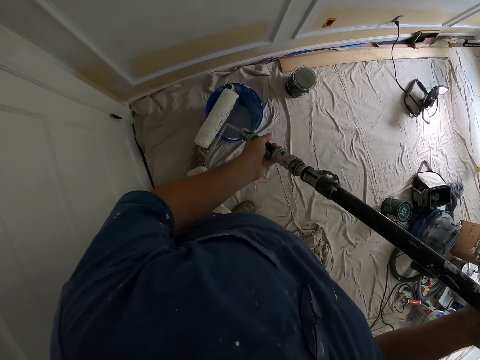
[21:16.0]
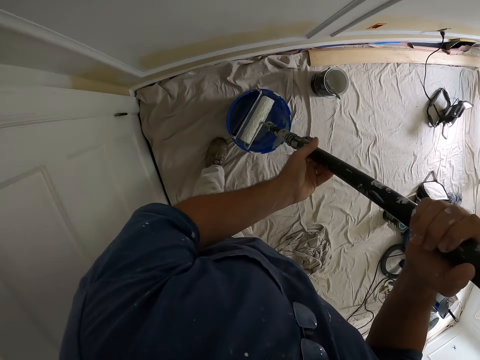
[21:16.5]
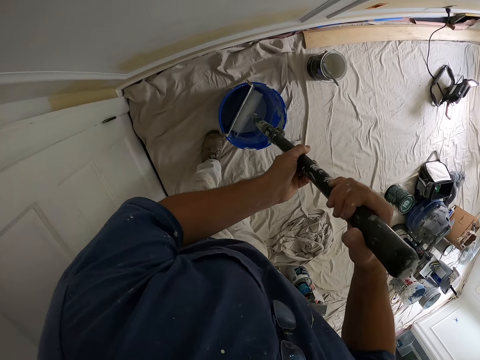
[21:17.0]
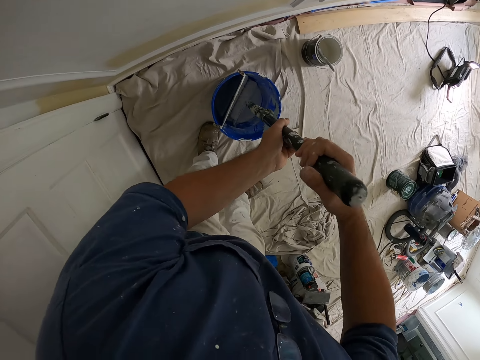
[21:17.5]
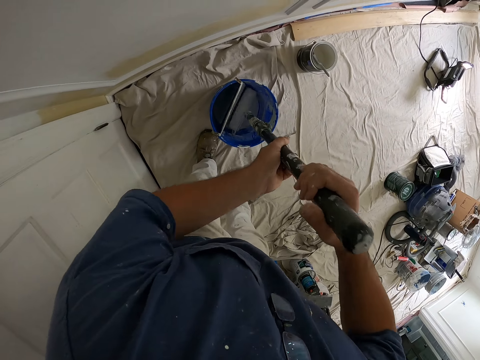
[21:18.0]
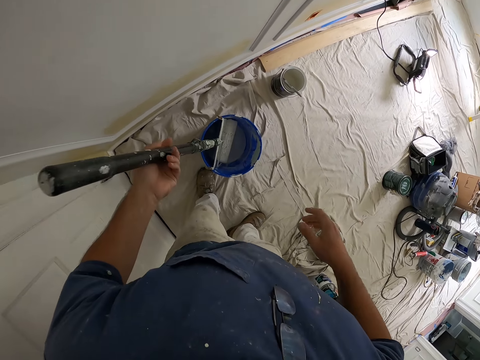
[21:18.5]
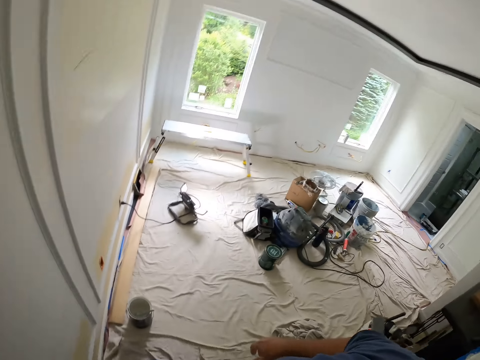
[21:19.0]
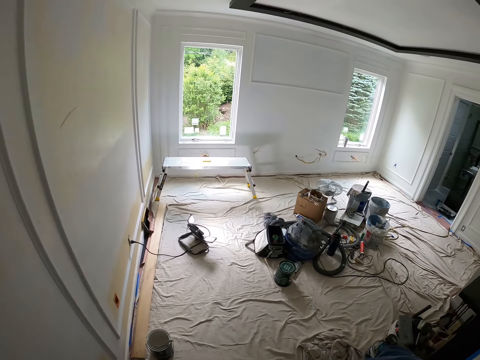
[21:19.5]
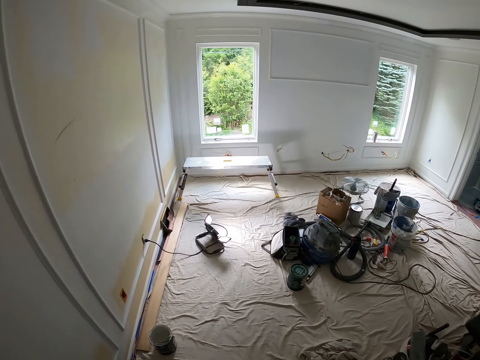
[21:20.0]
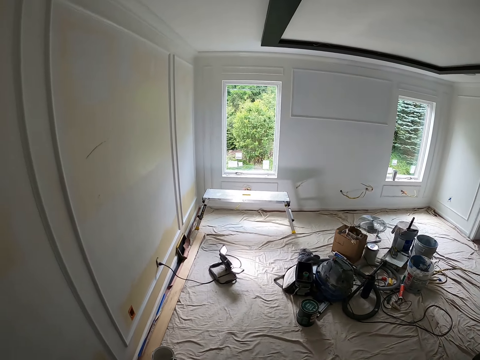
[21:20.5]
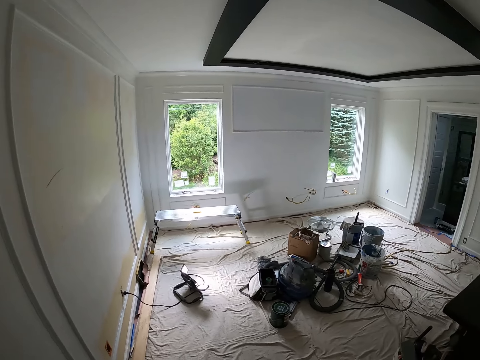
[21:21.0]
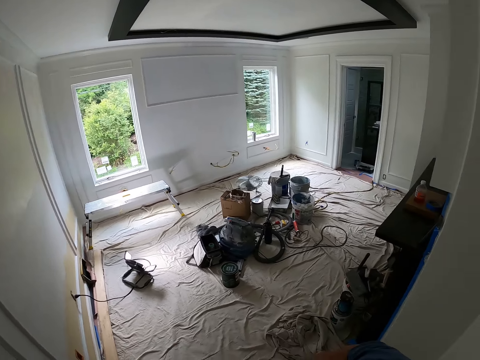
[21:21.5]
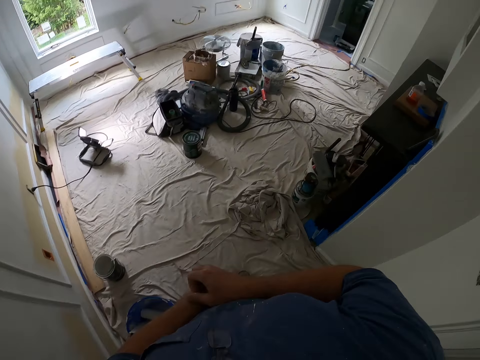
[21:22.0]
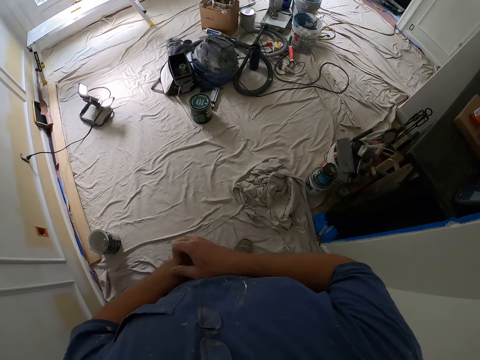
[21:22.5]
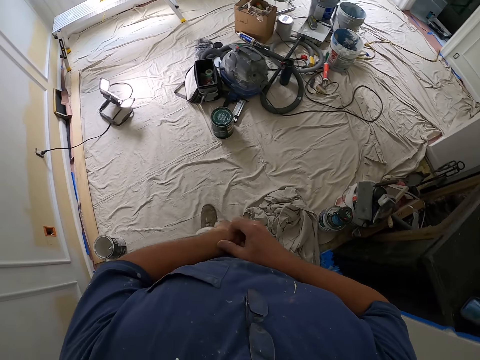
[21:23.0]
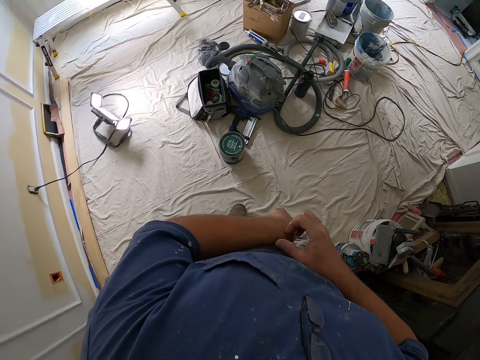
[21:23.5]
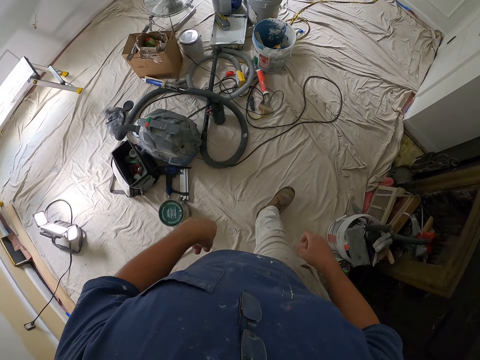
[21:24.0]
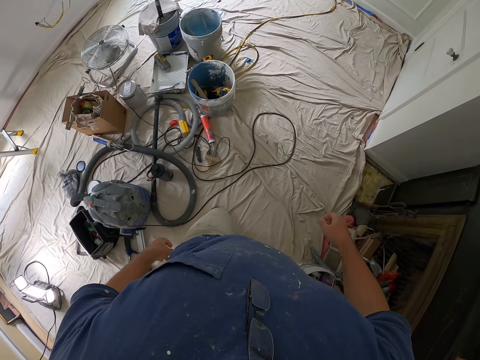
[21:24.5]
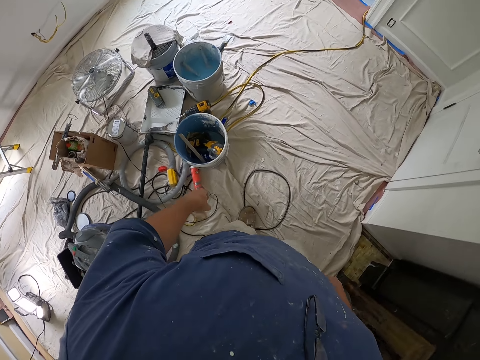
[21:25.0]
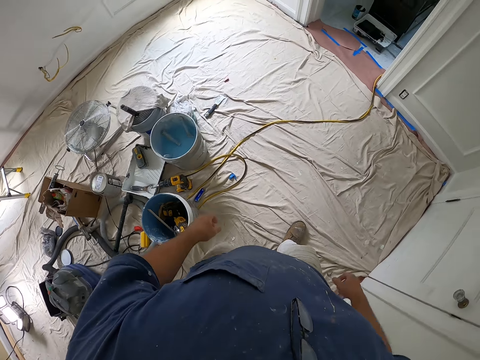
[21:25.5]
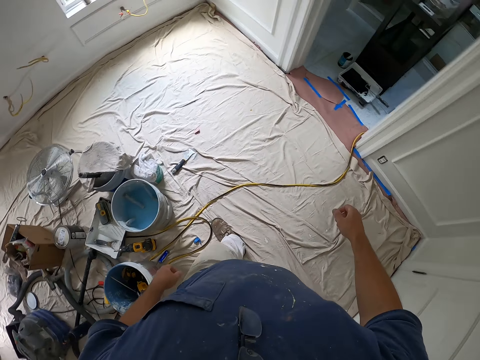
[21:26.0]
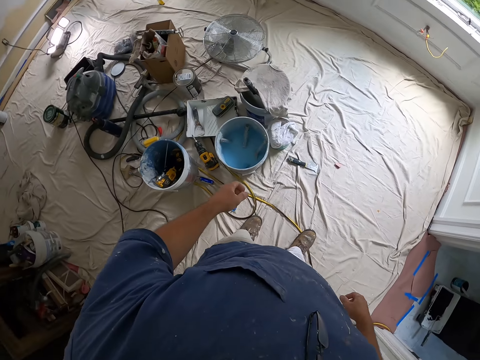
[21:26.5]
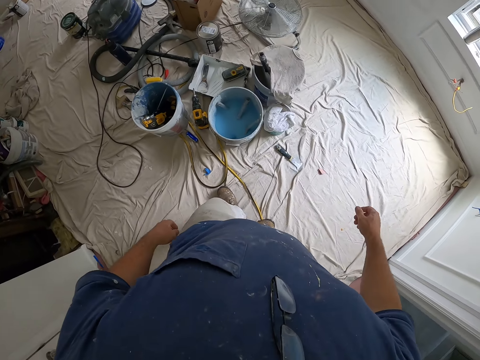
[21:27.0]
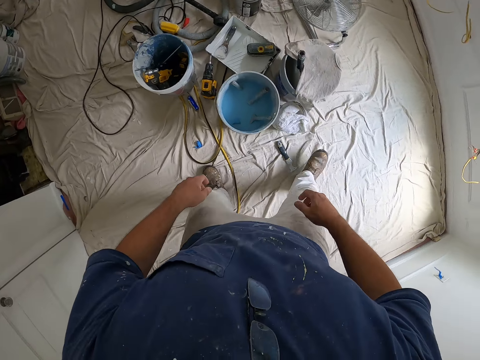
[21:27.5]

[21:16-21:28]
The camera wearer inserts the paint roller into the paint bucket on the floor. He looks around the room. He walks towards another bucket on the floor. He scratches his left hand. He walks around the room.

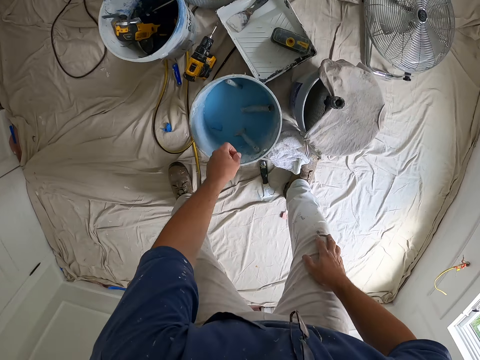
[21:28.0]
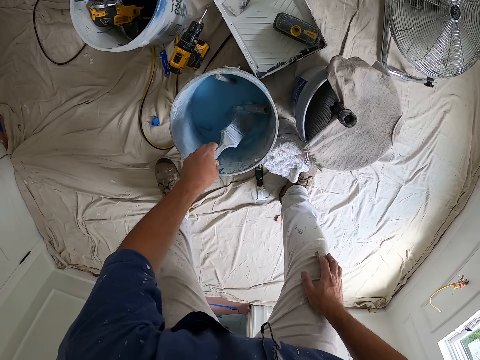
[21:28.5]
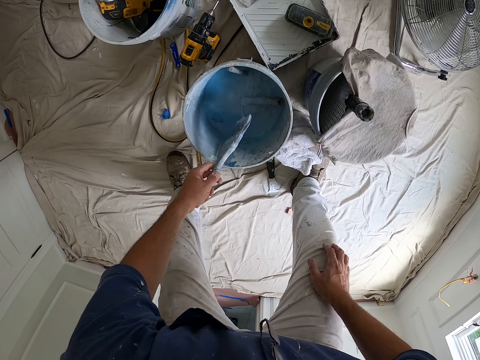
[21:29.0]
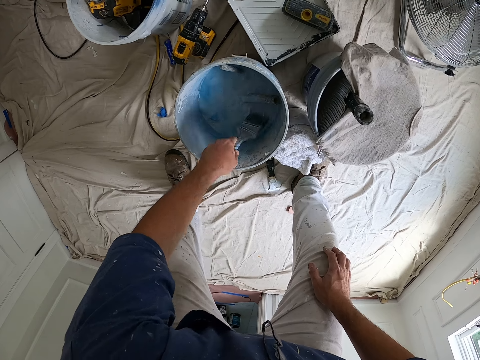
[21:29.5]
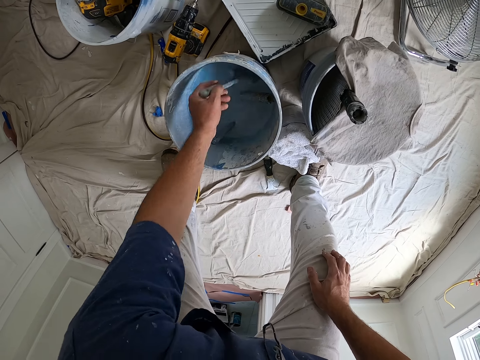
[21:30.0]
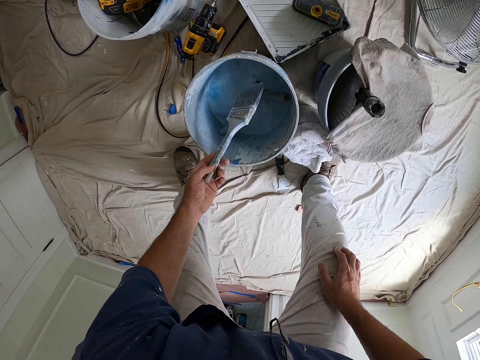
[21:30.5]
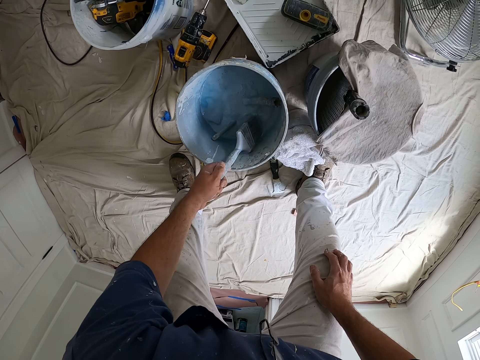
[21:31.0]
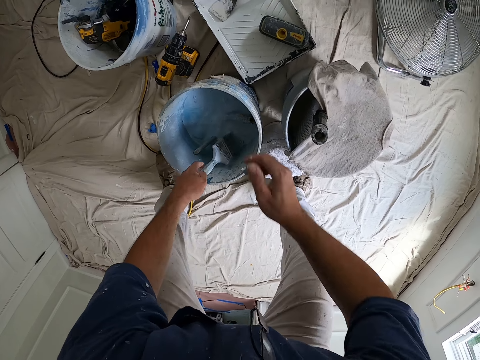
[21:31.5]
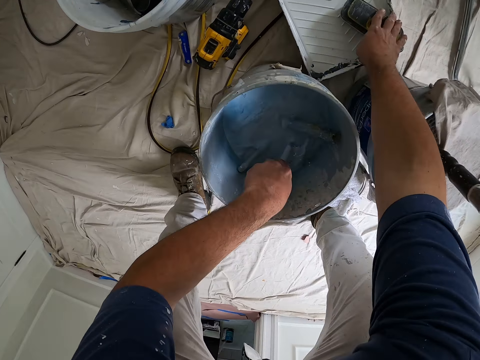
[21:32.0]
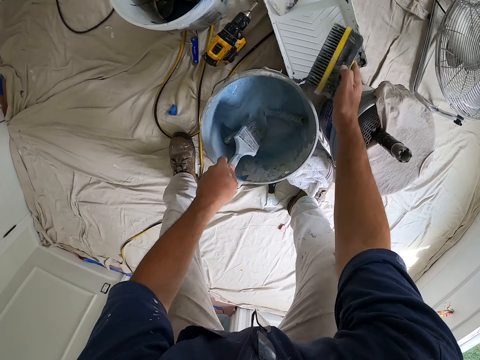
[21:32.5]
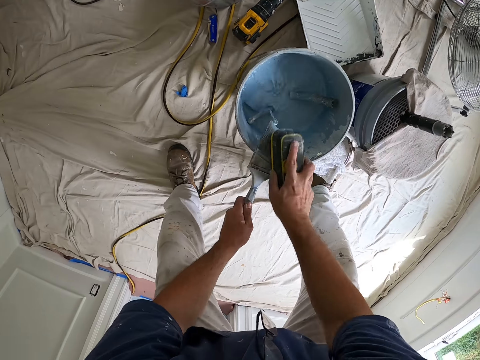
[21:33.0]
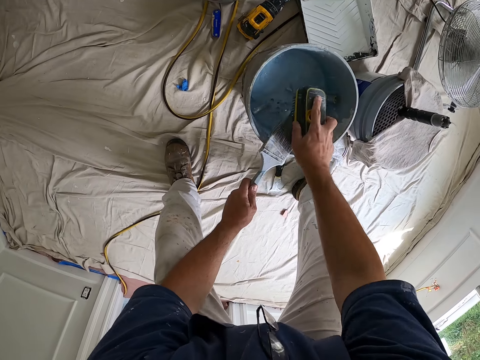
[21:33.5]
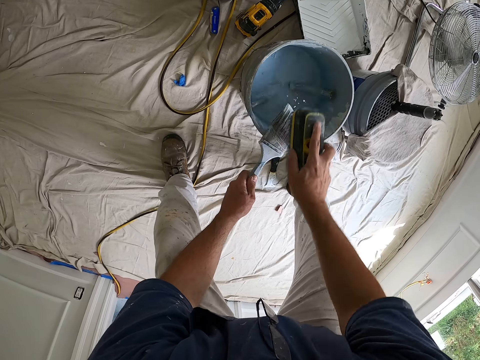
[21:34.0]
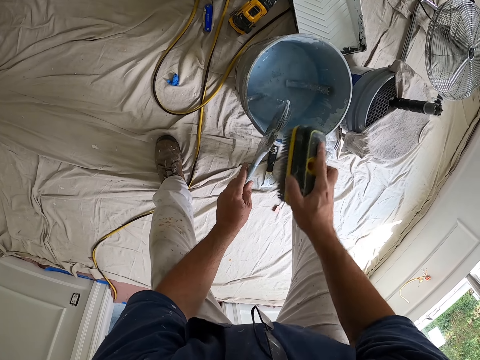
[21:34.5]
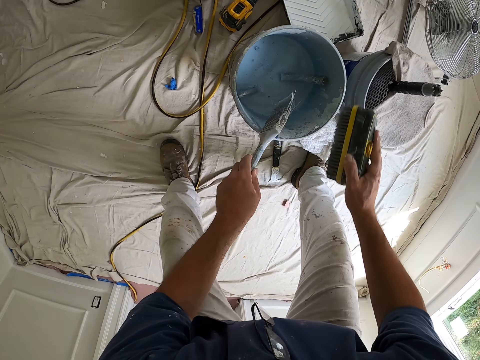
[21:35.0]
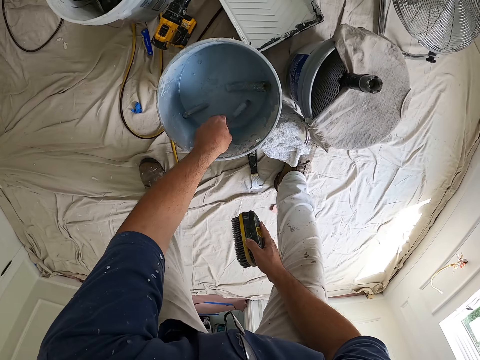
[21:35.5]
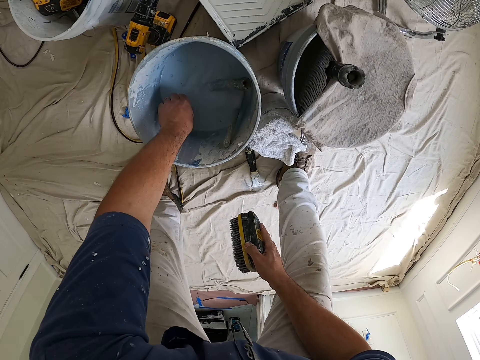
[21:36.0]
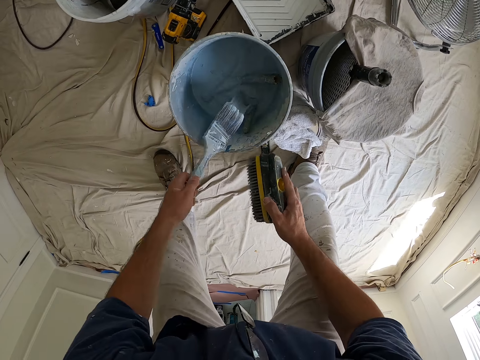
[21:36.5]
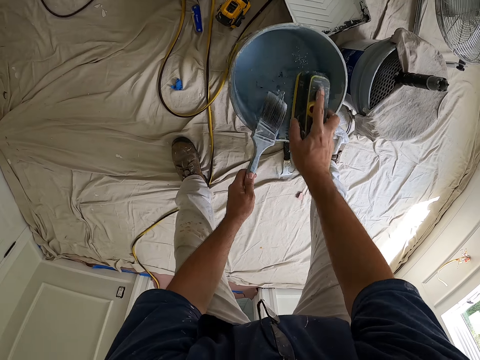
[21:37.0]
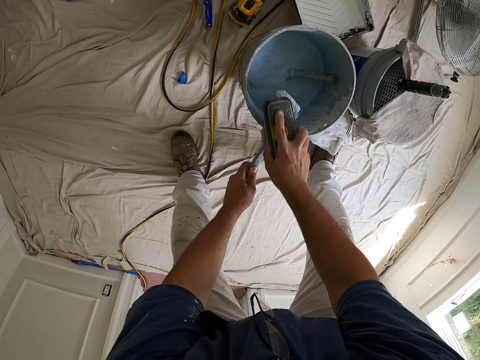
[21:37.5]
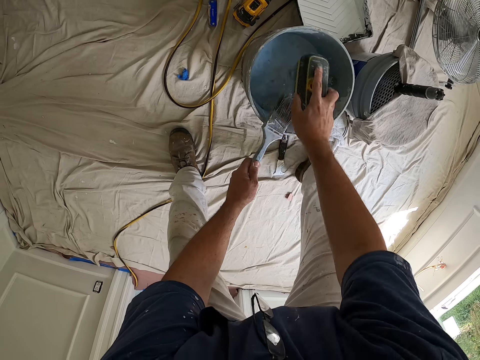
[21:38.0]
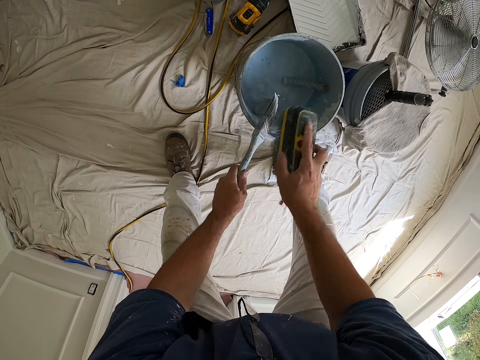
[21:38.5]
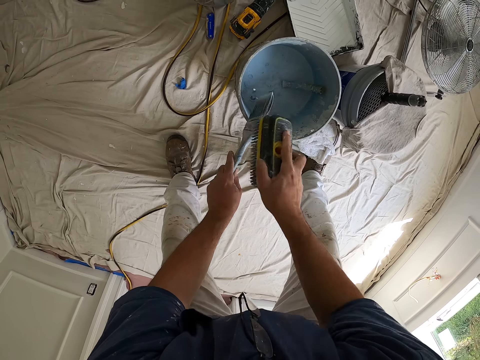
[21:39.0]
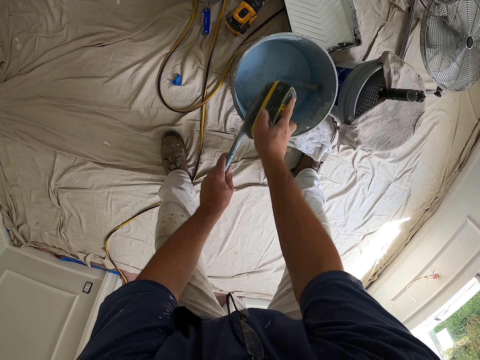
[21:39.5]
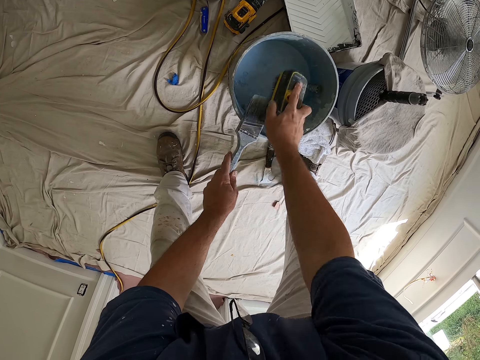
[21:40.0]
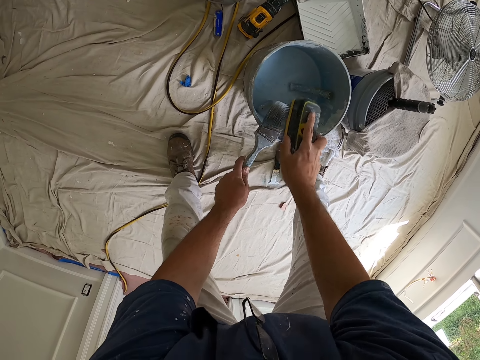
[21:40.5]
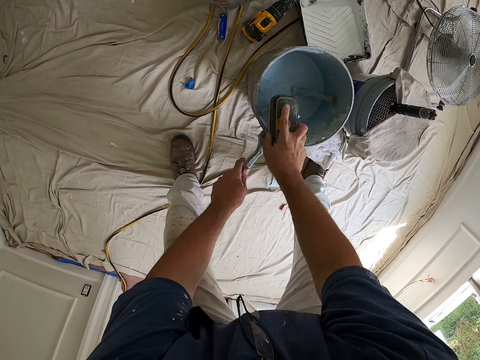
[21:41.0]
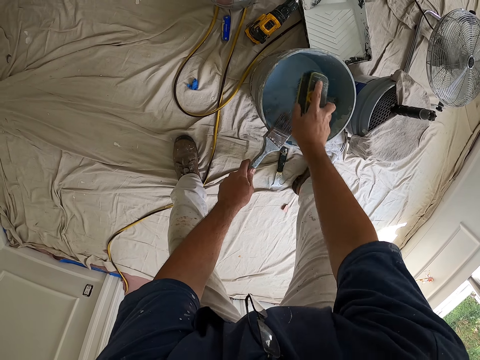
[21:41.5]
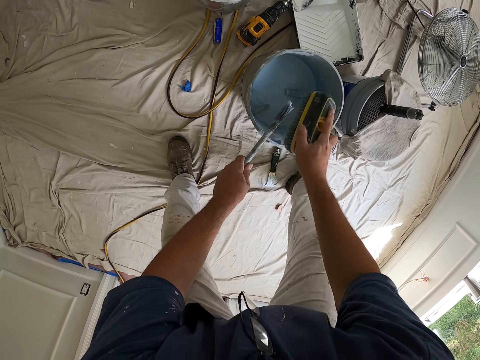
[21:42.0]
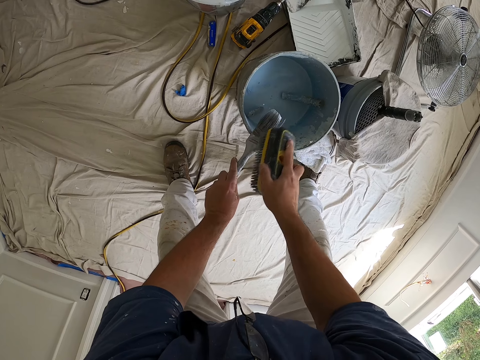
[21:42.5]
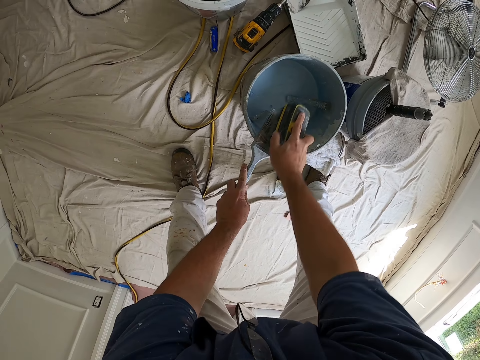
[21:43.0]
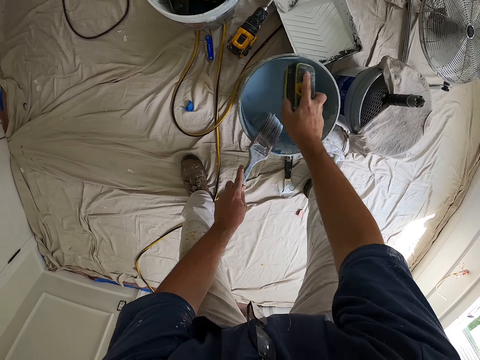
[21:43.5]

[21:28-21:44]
The camera wearer picks a paint brush from the bucket on the floor with his left hand. He drops the paint brush in the bucket. He picks another paint brush from the paint bucket on the floor with his left hand. He picks up a wash brush from the ground with his right hand. He washes the paint brush in his left hand with the wash brush in his right hand. He drops the paint brush in his left hand into the paint bucket on the floor. He picks another paint brush from the paint bucket with his left hand. He washes the paint brush in his left hand with the wash brush in his right hand.
